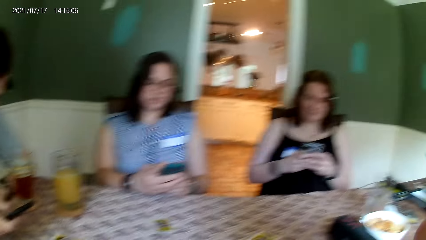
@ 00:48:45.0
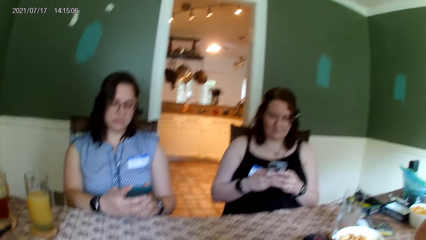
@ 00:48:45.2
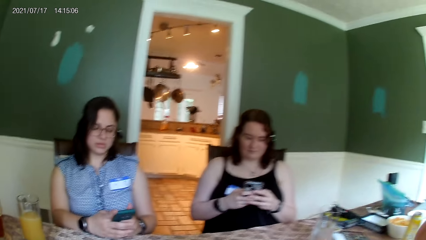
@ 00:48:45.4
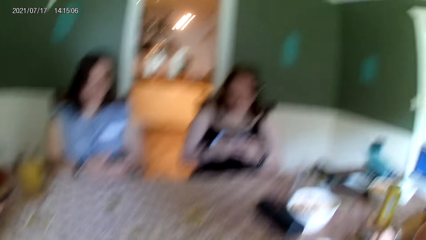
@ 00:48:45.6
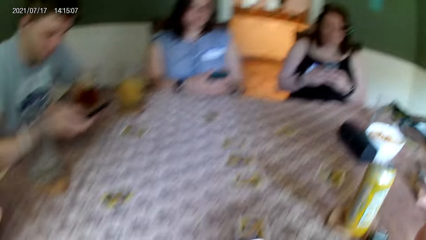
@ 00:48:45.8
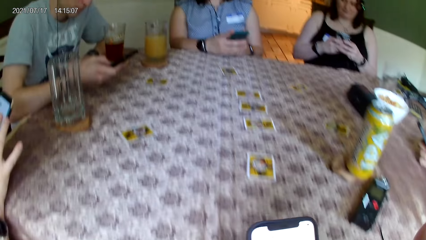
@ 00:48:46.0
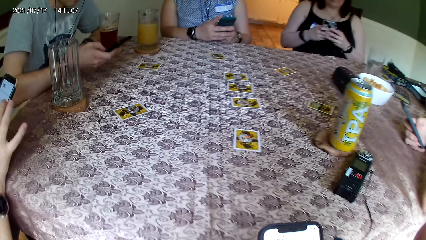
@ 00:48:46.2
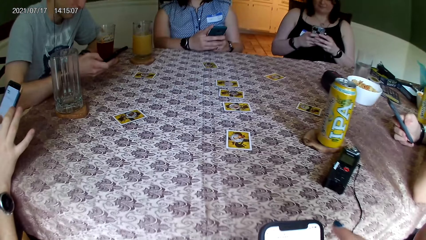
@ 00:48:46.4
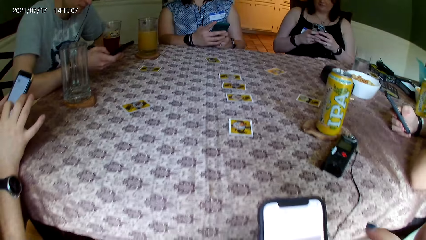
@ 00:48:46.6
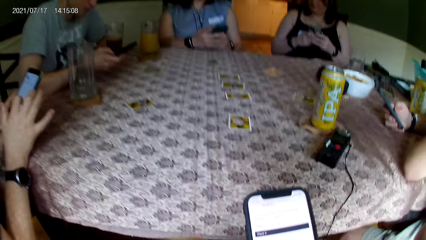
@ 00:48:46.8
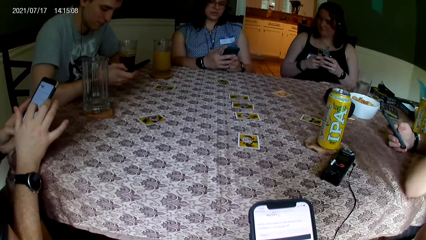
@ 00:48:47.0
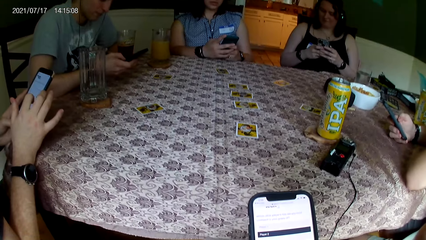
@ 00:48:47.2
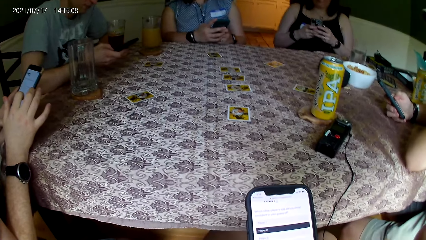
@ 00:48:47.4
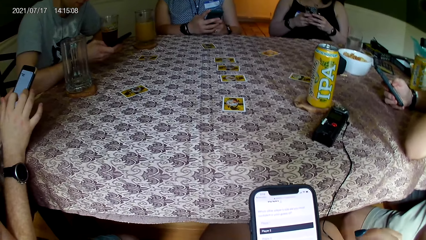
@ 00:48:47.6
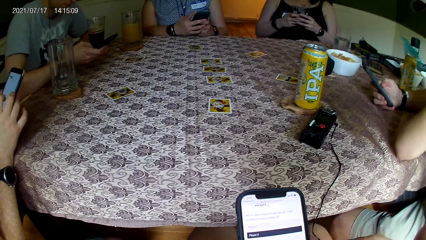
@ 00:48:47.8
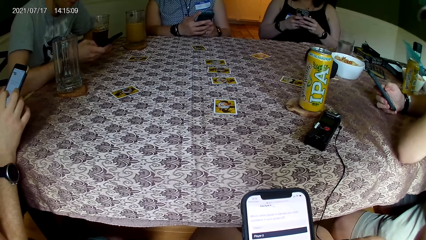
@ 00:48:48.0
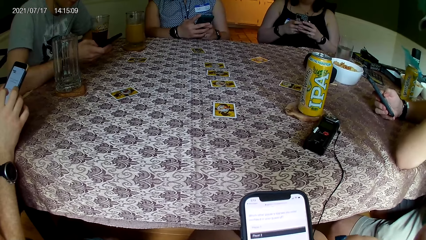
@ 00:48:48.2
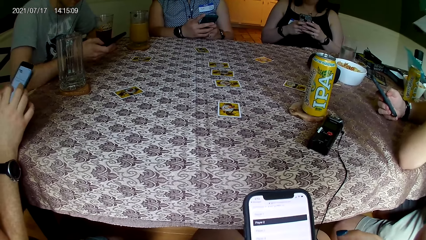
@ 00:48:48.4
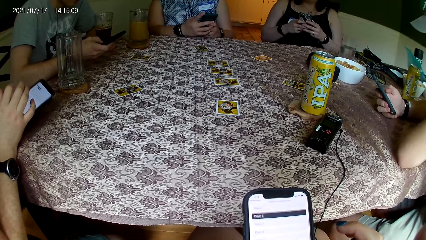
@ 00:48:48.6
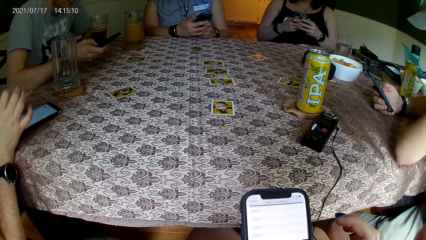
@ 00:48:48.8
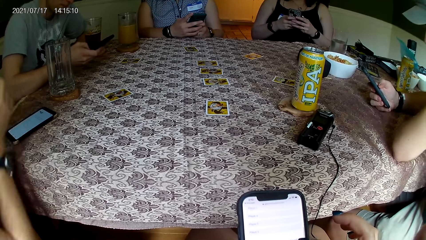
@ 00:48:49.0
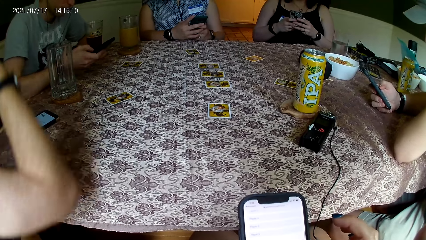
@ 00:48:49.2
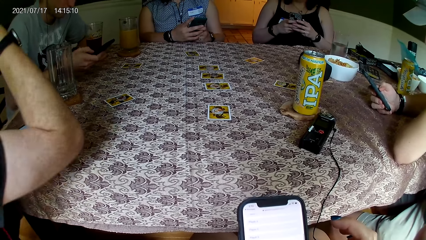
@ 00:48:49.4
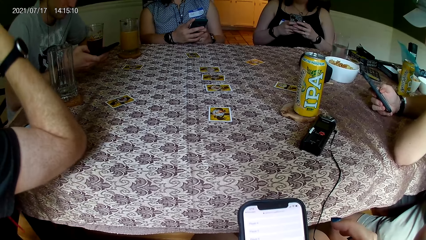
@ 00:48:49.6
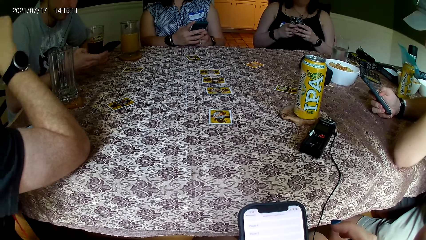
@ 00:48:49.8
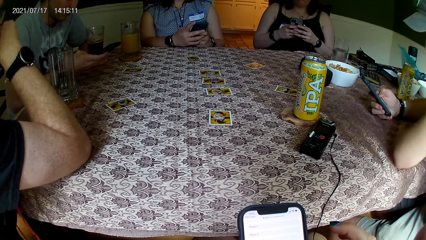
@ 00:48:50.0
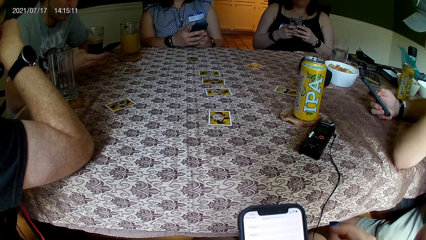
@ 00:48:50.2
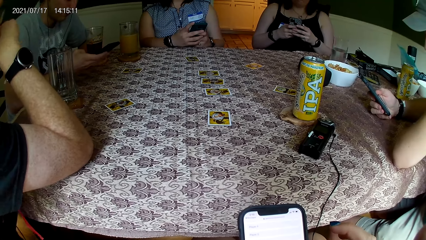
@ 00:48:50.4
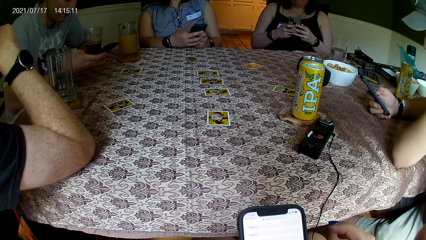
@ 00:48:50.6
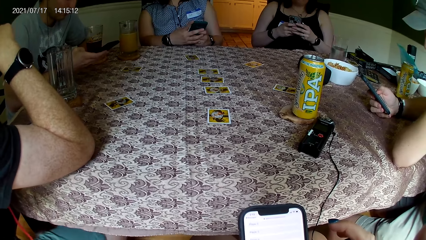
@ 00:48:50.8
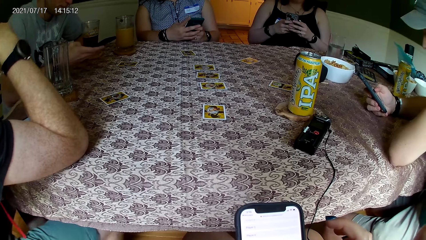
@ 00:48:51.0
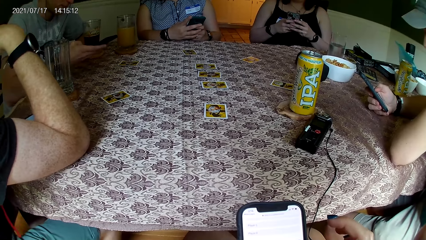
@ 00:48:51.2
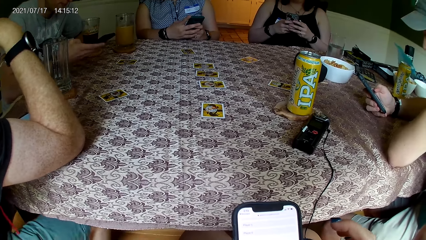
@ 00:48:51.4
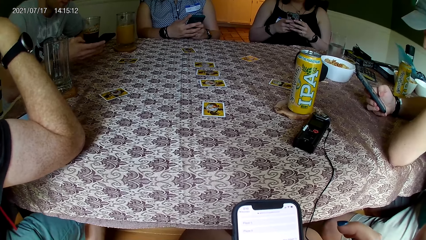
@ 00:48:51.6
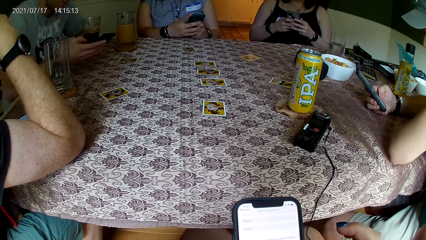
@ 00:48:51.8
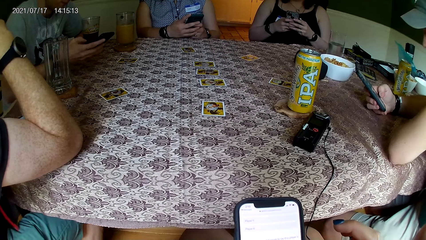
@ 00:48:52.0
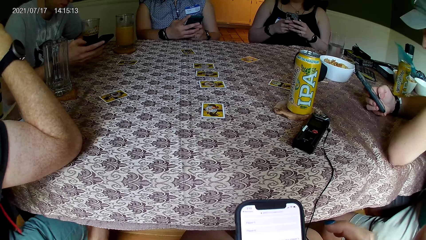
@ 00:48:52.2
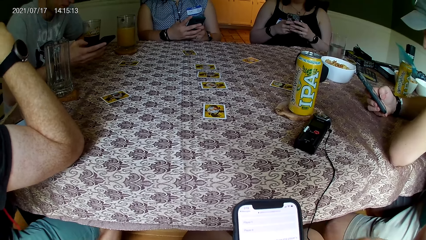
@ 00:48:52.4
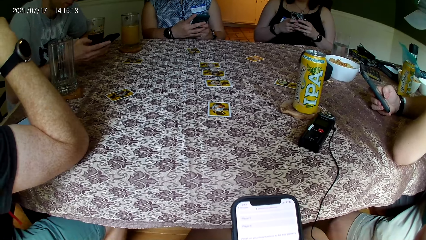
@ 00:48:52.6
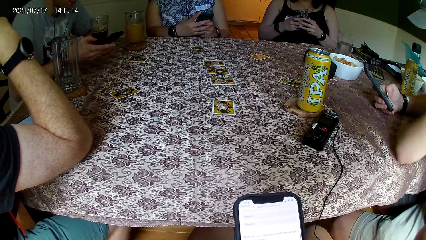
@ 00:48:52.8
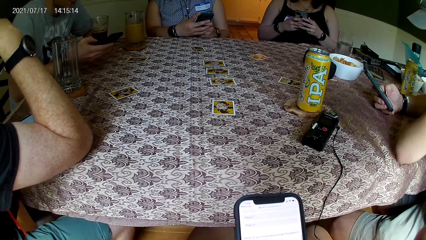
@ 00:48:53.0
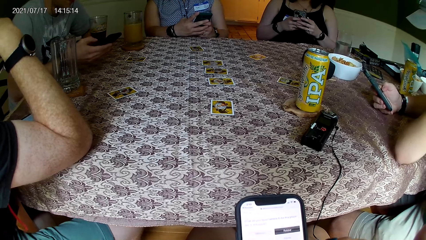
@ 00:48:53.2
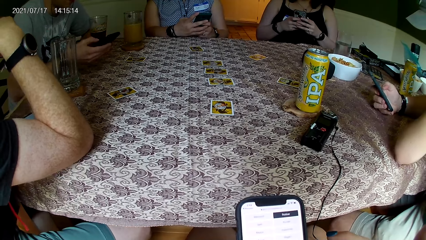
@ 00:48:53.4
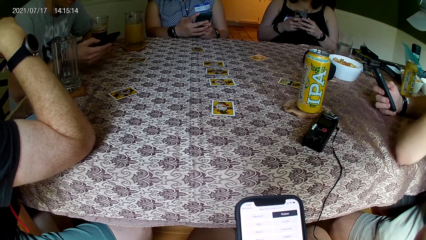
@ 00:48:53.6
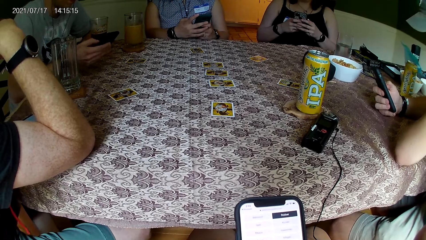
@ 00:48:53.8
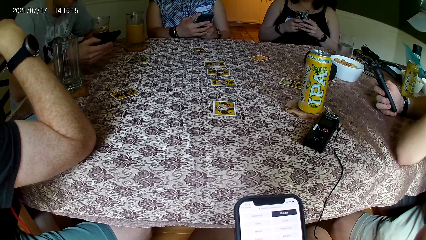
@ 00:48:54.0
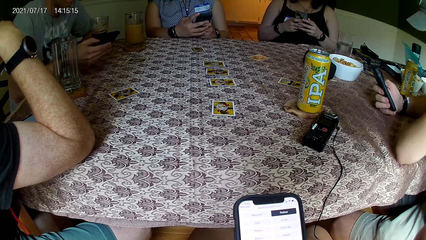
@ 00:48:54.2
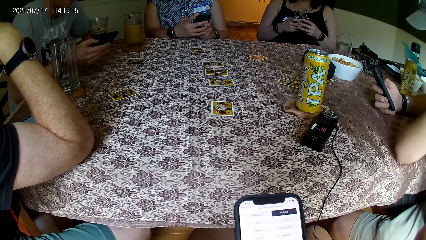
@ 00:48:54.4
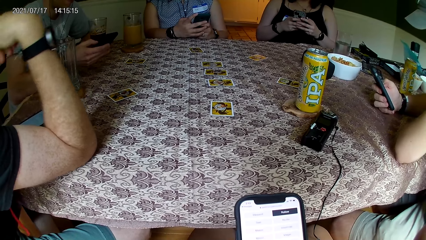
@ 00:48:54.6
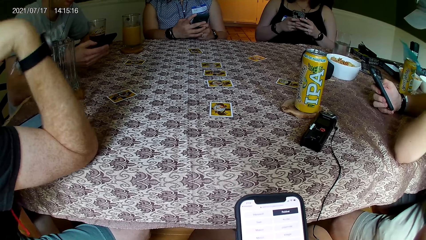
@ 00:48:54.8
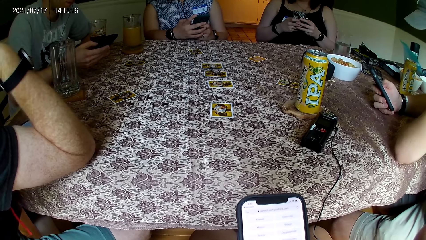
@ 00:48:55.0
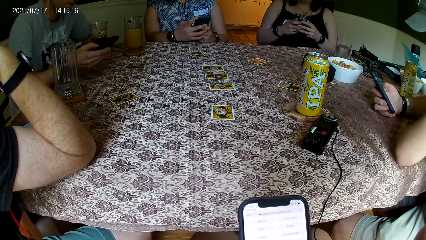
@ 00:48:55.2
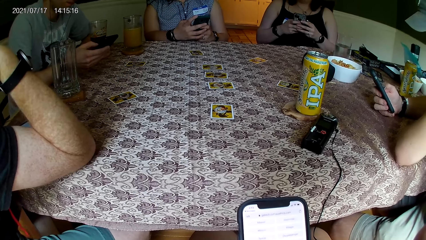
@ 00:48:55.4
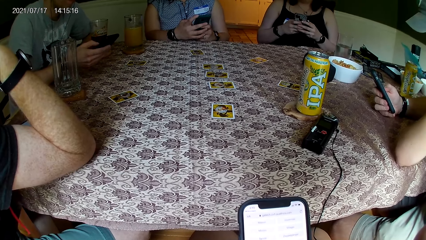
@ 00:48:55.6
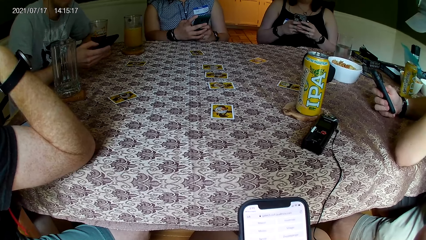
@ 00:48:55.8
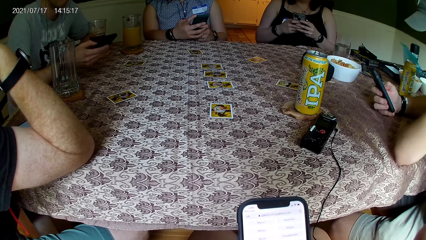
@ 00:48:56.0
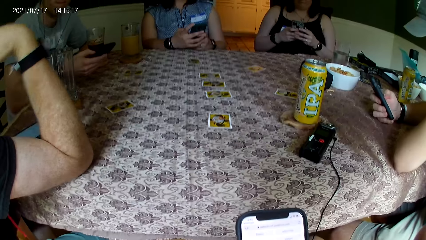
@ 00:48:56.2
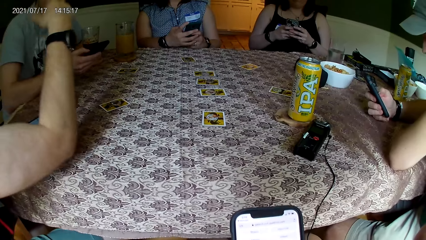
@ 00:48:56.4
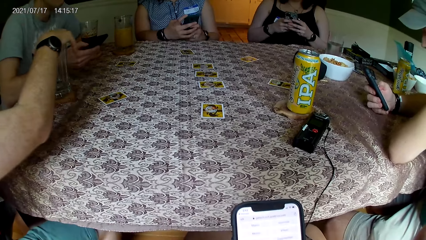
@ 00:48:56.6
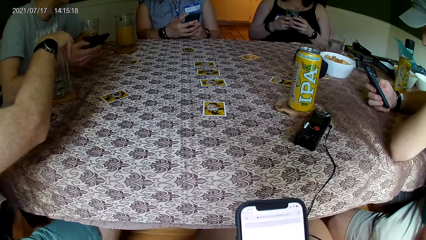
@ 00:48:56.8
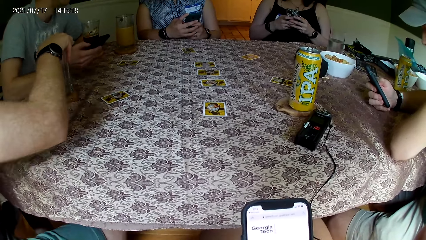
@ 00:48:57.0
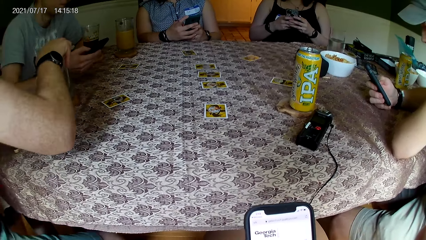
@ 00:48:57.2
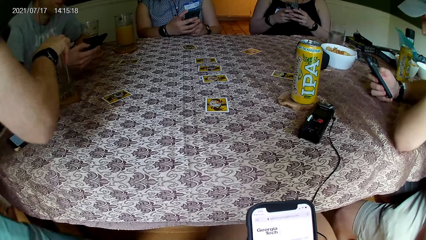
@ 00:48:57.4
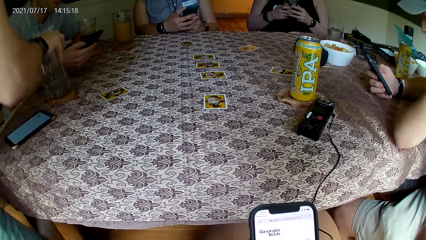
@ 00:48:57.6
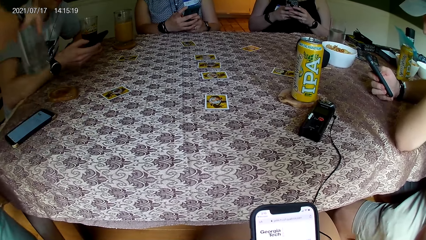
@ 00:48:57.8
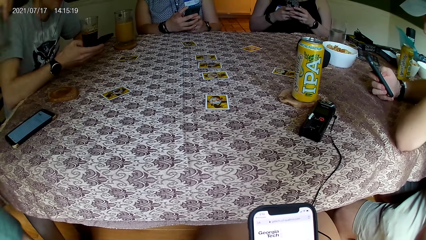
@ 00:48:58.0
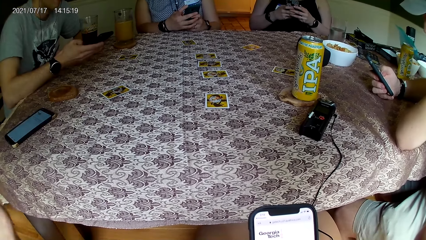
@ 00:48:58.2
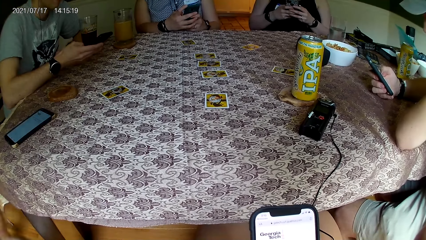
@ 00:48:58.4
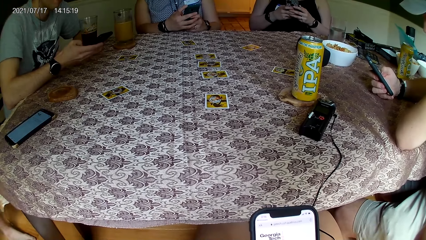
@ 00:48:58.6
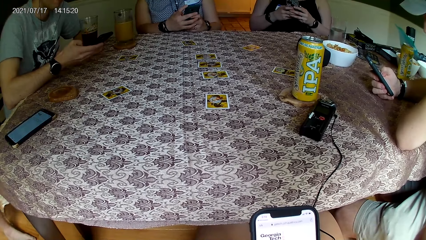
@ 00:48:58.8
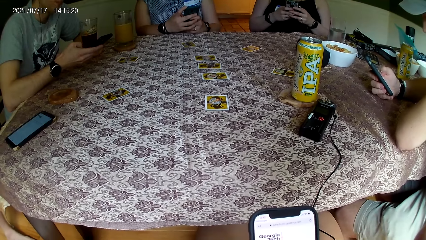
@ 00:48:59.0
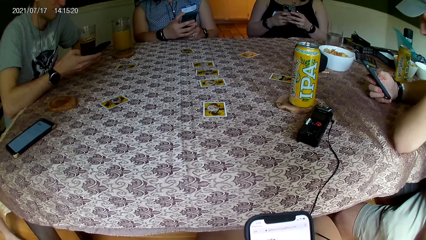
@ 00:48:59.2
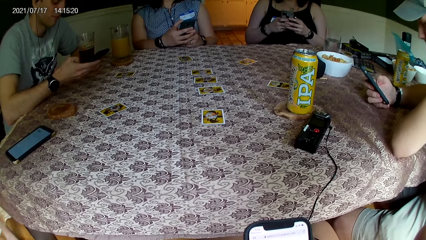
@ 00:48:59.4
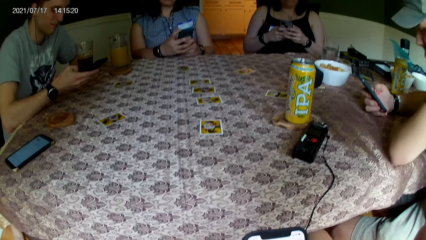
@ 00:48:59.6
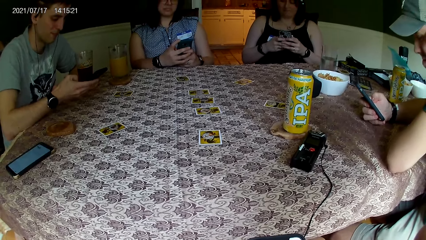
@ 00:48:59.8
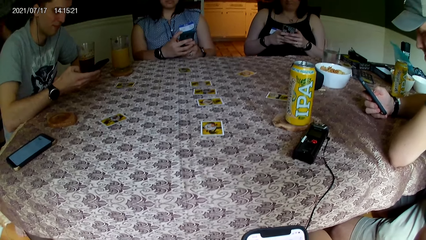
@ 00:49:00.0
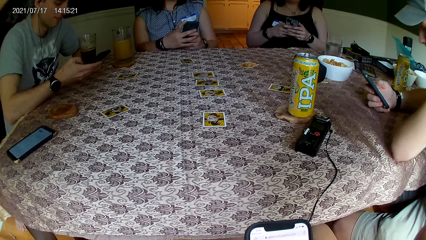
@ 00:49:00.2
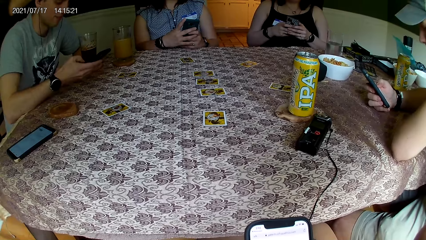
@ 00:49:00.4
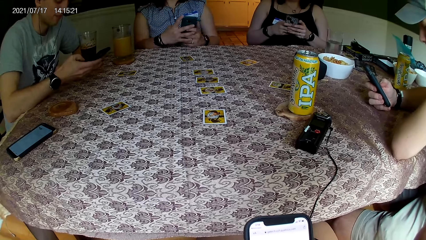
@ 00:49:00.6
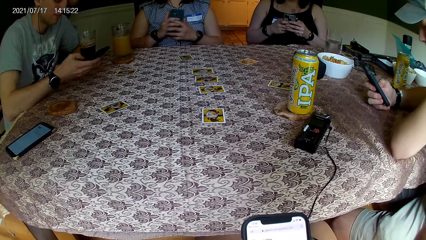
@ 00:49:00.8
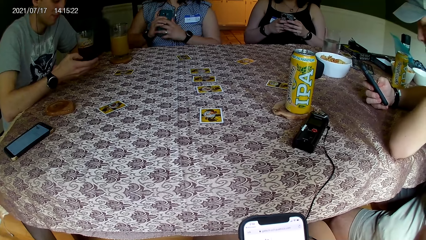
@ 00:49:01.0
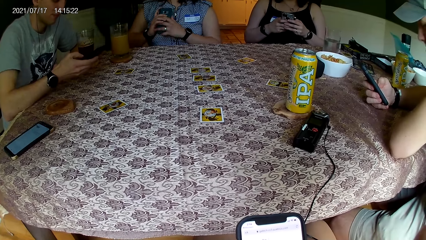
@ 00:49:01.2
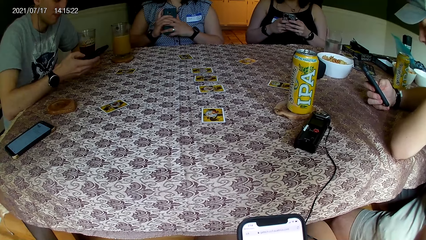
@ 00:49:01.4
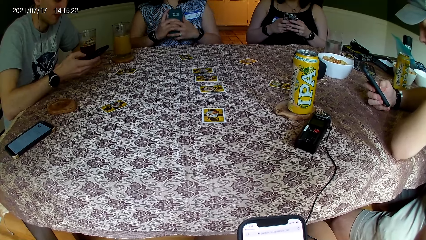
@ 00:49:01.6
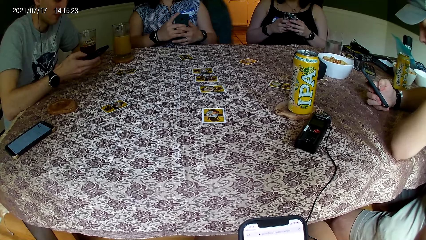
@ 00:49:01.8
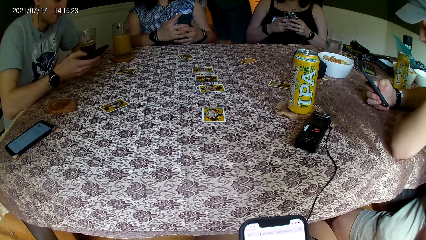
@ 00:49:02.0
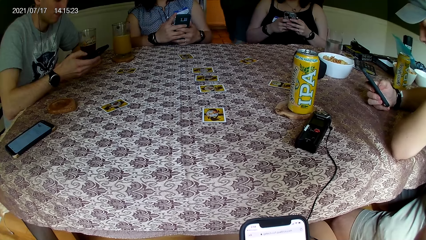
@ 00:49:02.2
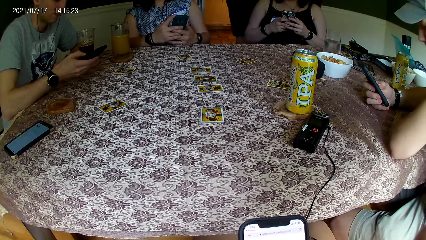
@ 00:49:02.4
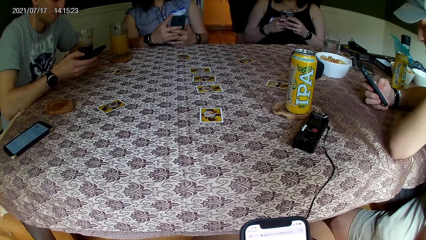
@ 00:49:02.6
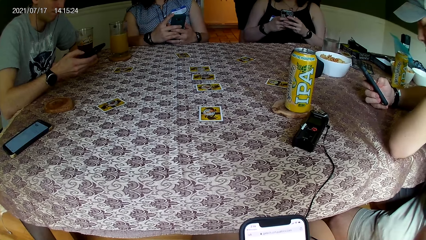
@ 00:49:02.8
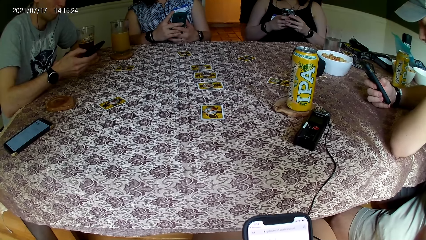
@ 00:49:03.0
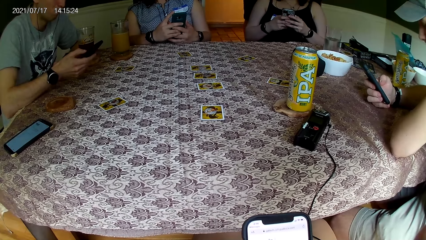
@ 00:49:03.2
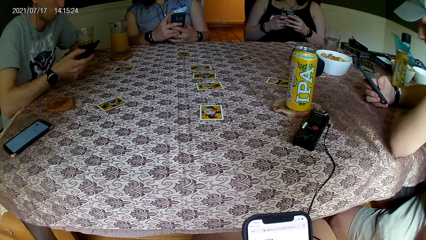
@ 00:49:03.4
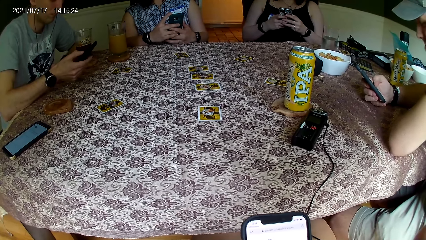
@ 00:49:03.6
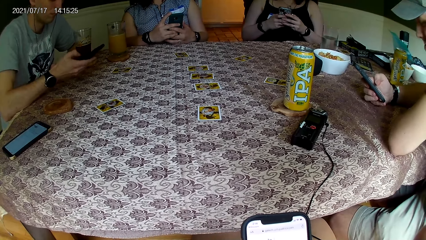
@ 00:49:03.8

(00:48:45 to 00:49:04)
The man places his phone on the table with his left hand. The man speaks to the group of people at the table. The man holds a glass cup on a coaster on the table with his right hand. The man walks towards a kitchen with the glass cup in his right hand. The woman interacts with the man.
